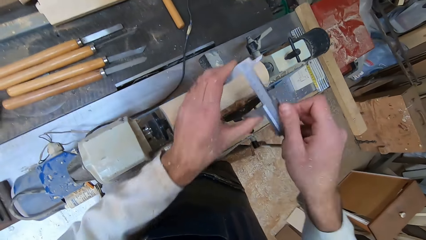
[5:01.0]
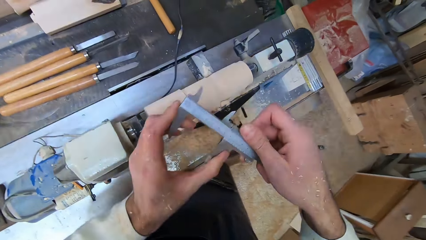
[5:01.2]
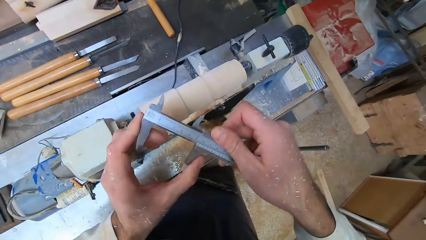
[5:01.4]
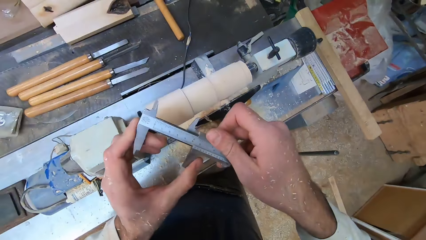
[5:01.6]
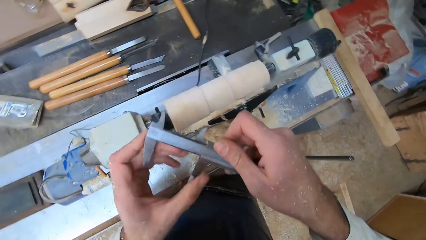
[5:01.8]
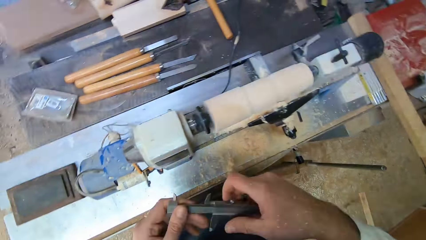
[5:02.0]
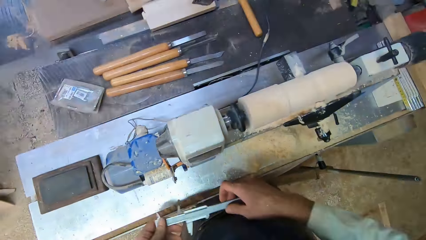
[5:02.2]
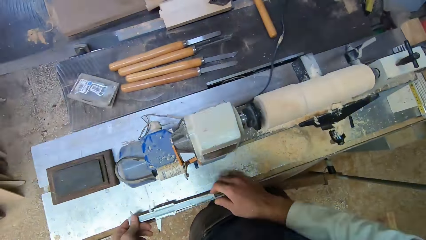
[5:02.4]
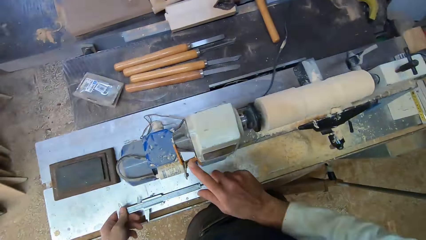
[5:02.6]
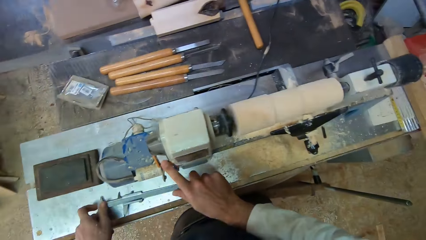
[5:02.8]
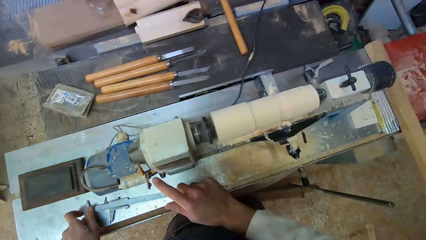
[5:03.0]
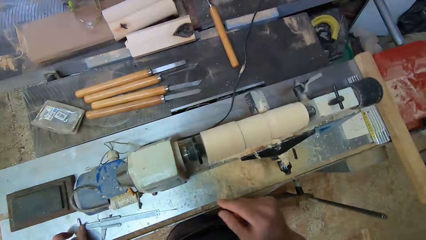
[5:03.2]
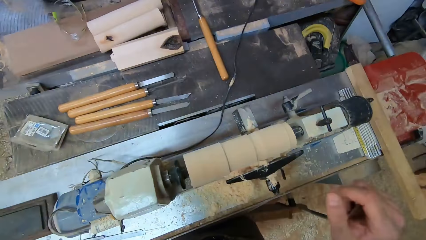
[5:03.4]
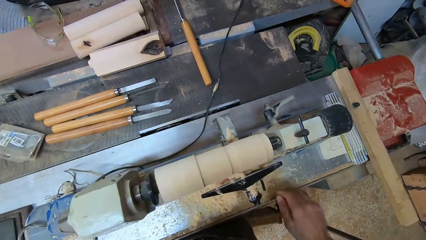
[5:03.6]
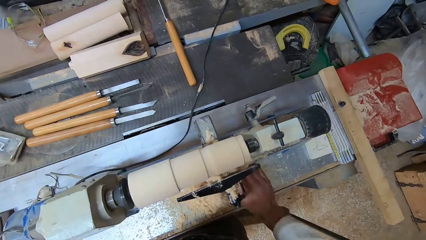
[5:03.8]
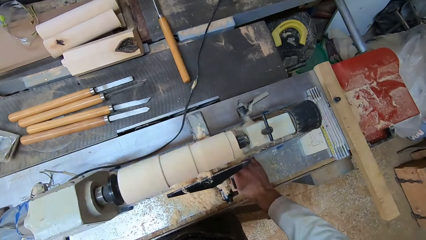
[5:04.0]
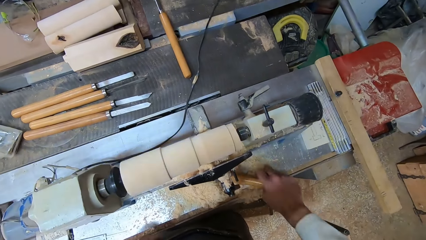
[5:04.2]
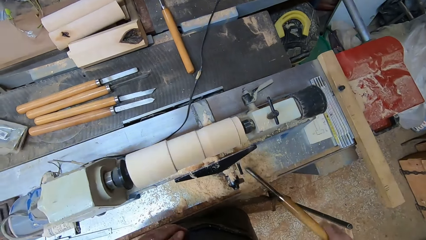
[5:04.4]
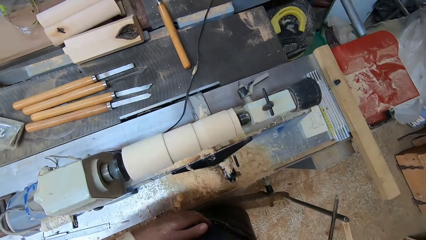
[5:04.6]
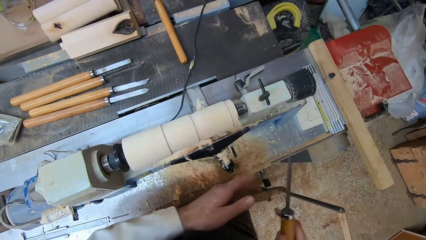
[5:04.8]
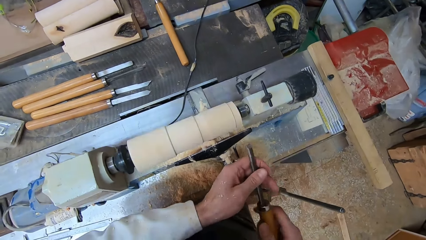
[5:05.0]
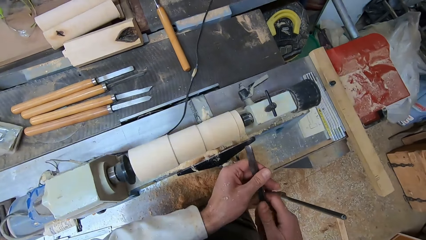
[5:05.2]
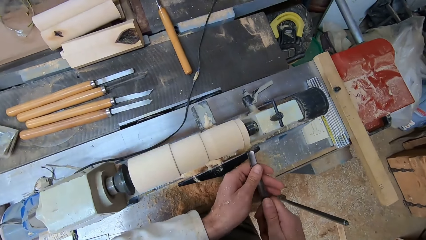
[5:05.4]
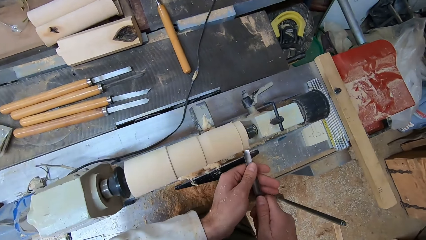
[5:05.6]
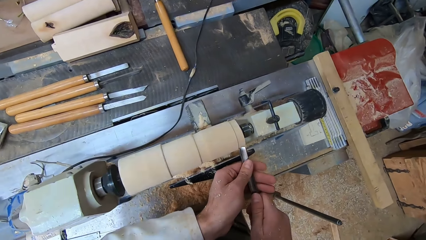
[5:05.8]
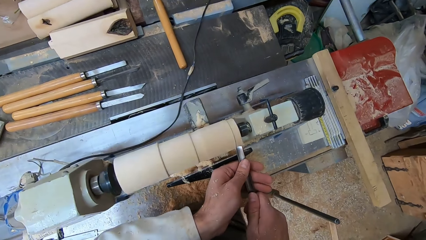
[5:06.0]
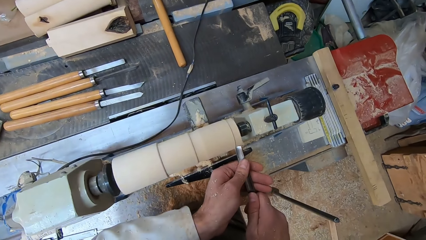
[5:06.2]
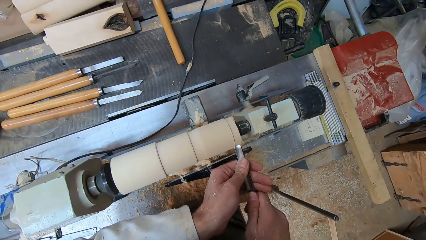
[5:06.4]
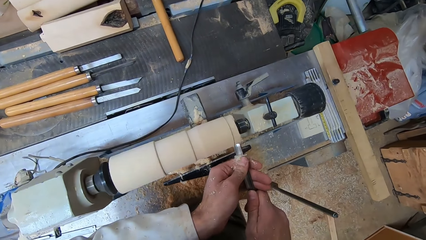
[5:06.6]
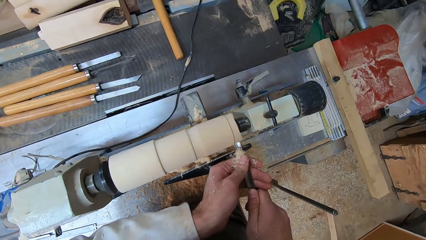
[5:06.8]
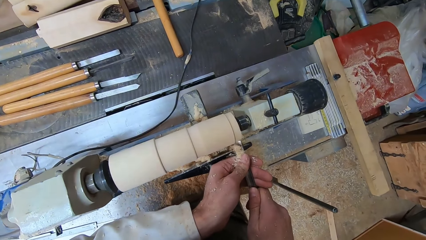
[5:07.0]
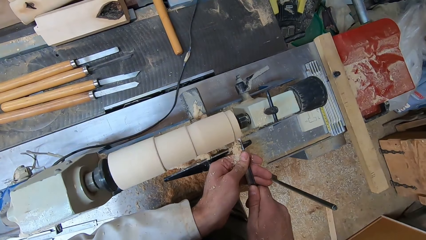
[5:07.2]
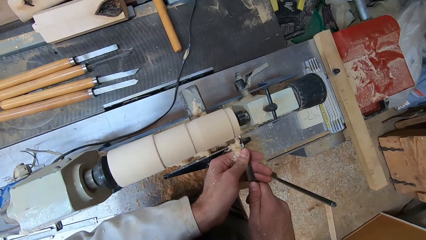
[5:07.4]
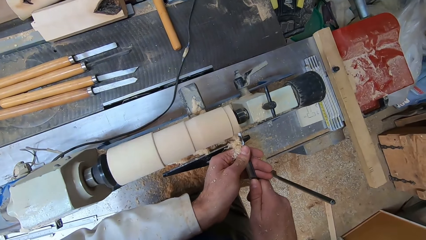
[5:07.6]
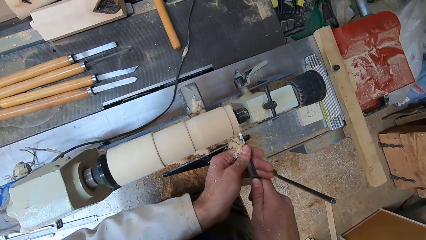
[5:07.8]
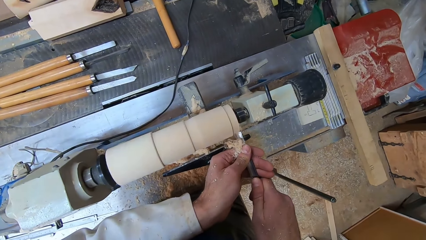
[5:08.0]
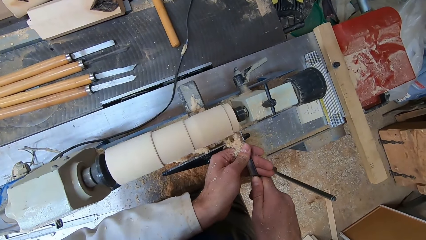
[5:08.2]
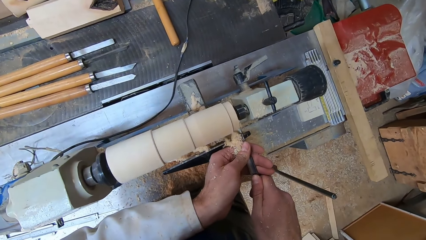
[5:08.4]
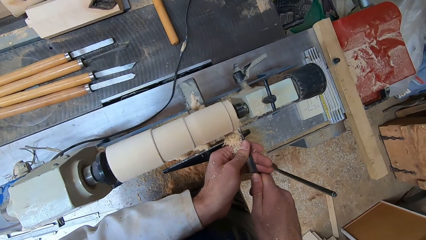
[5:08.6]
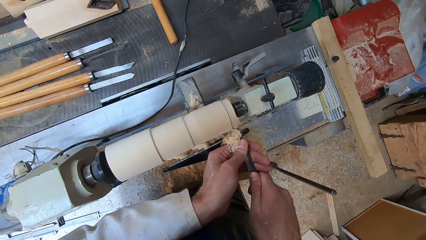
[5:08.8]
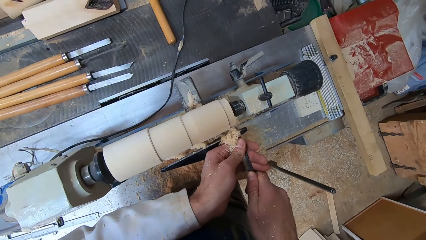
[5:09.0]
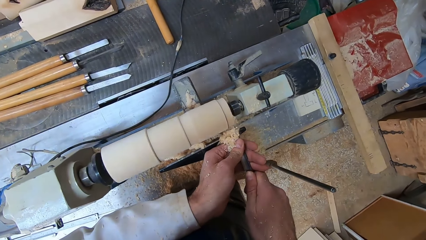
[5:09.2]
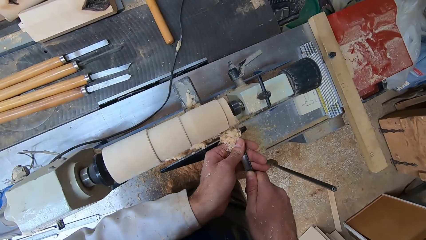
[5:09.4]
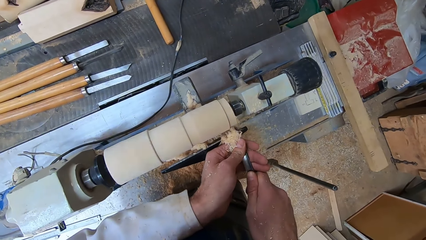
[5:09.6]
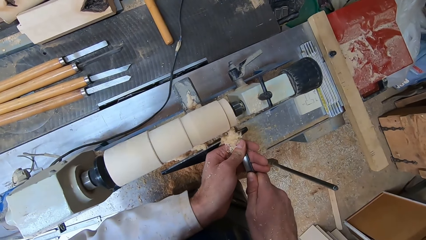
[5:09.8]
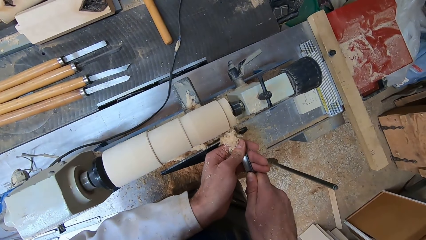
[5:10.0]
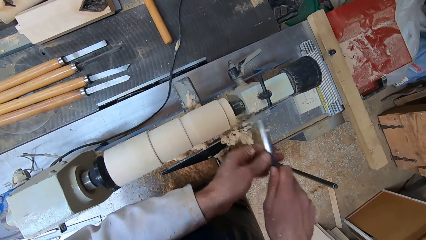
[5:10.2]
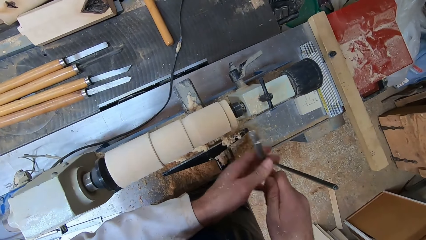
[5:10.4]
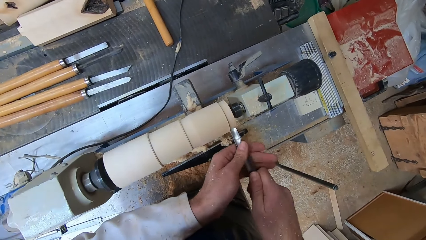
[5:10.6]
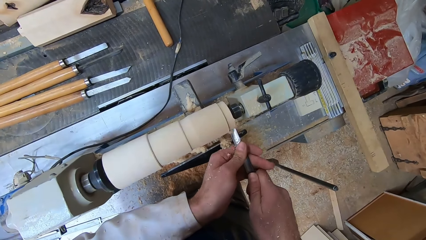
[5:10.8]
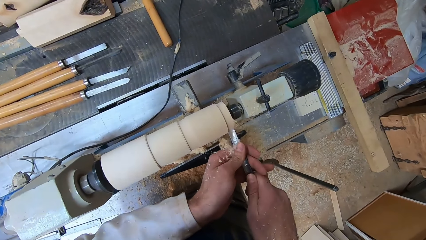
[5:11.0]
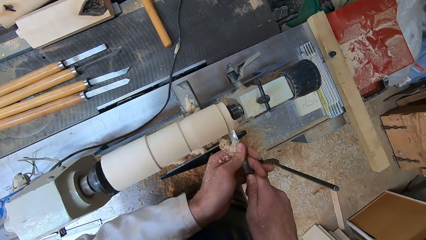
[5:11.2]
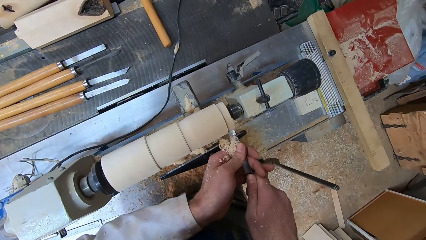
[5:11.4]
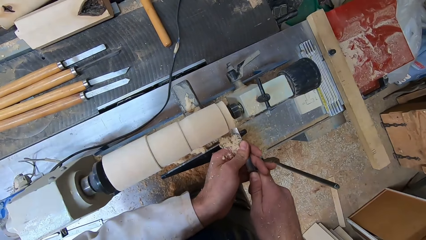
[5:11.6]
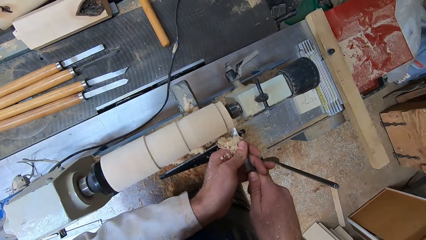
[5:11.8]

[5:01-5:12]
The camera wearer looks at the measurement on the caliper. He drops the caliper onto the round wood making machine with his left hand. He switches on the round wood making machine with his right hand. He picks the gouge from the round wood making machine with his right hand. He holds the gouge with both hands. He shaves the round wood in the round wood making machine with the gouge in both hands.

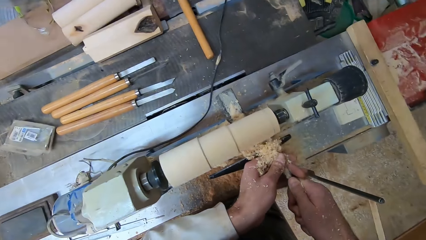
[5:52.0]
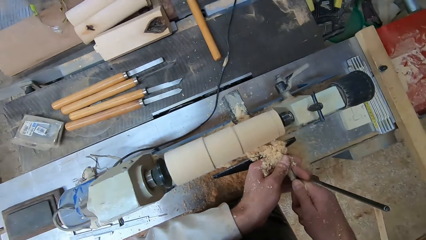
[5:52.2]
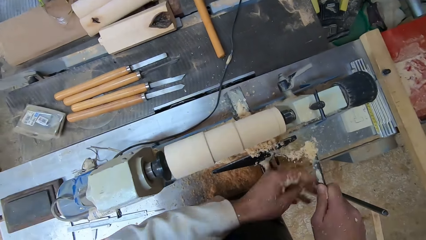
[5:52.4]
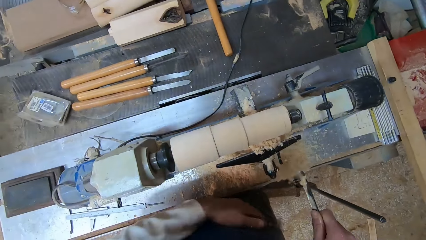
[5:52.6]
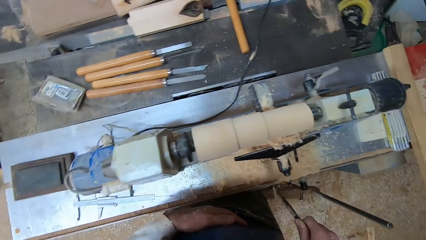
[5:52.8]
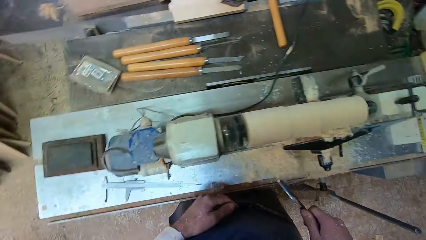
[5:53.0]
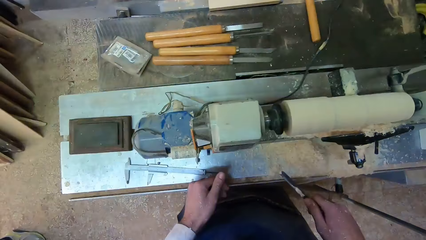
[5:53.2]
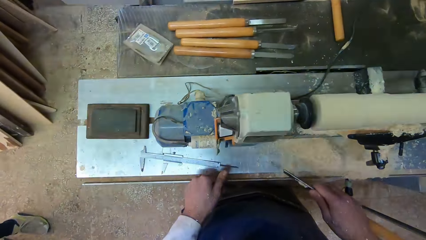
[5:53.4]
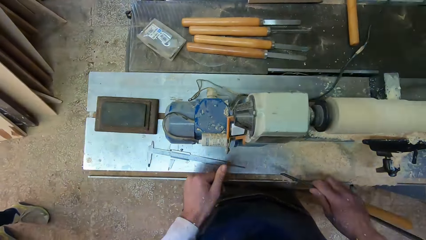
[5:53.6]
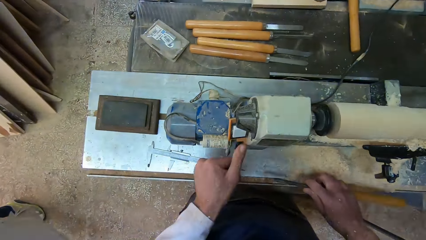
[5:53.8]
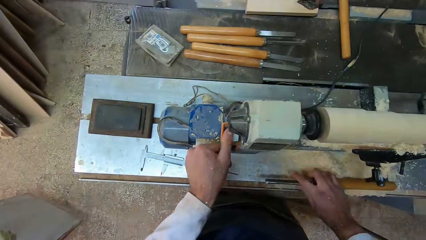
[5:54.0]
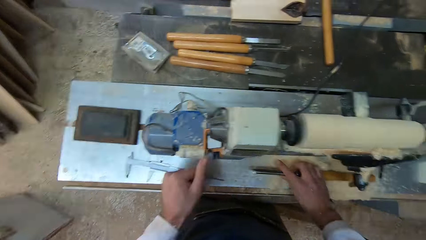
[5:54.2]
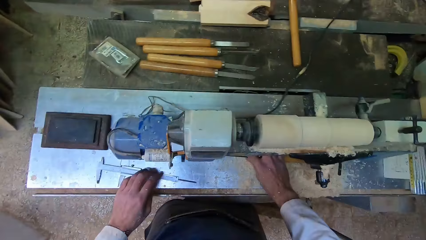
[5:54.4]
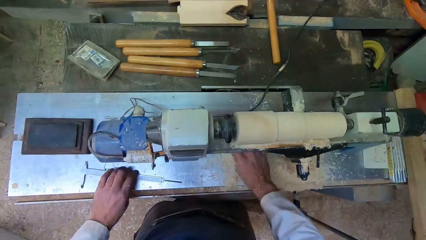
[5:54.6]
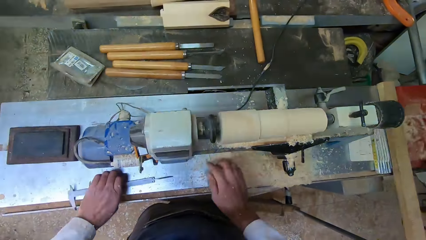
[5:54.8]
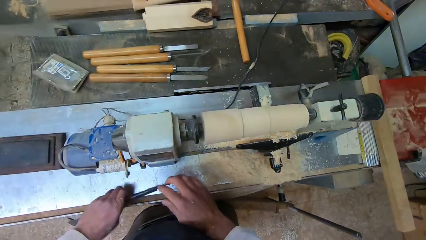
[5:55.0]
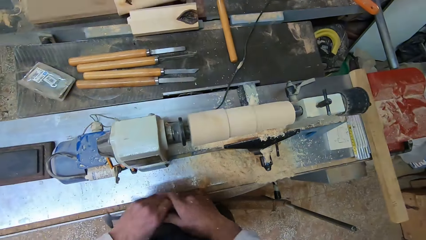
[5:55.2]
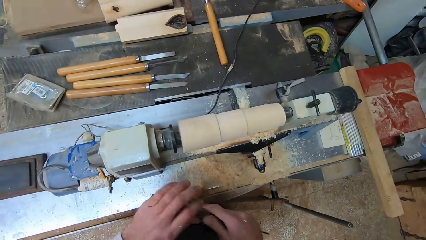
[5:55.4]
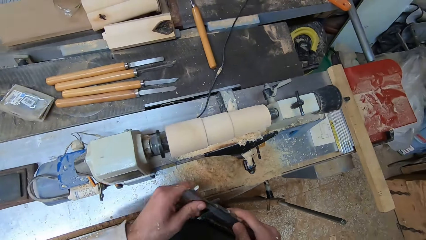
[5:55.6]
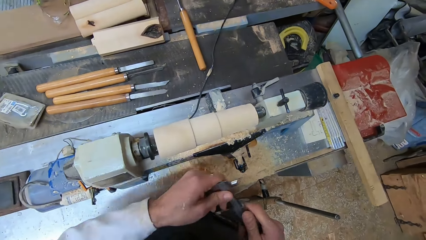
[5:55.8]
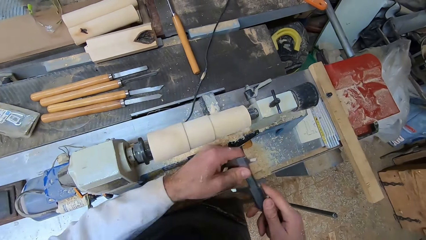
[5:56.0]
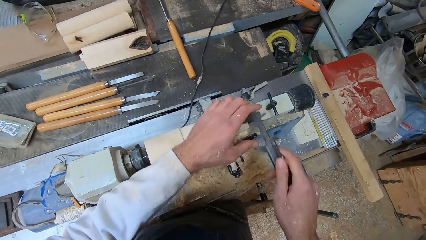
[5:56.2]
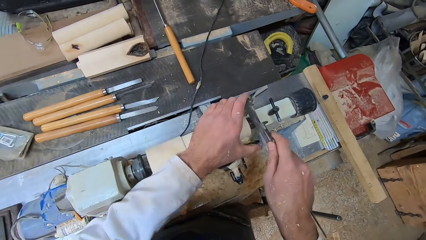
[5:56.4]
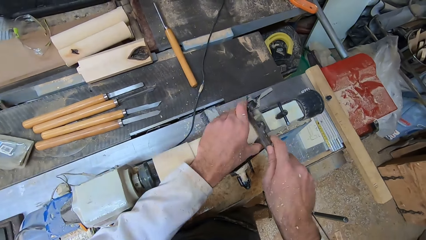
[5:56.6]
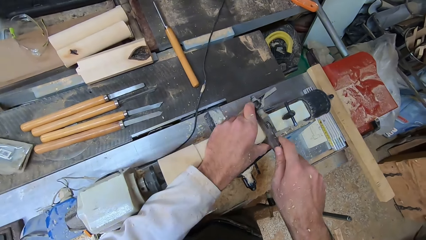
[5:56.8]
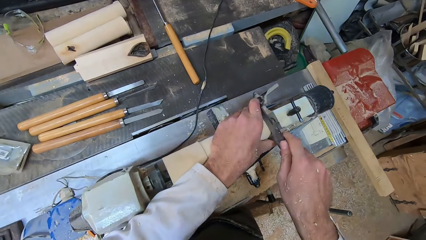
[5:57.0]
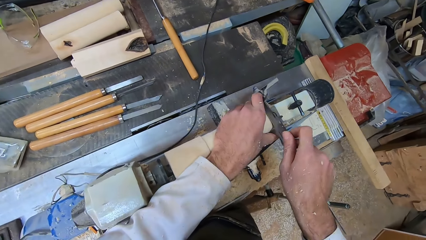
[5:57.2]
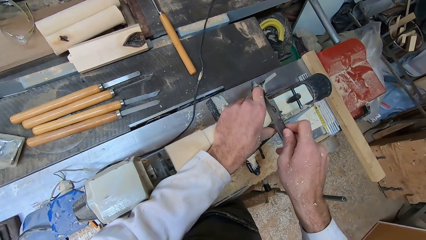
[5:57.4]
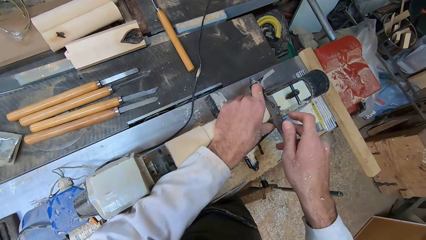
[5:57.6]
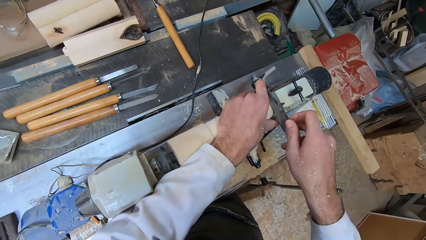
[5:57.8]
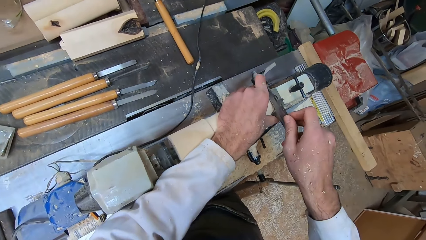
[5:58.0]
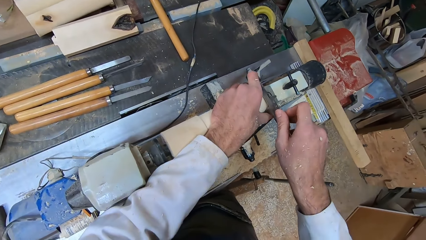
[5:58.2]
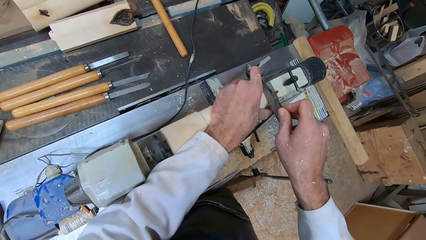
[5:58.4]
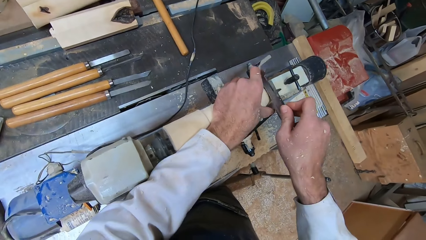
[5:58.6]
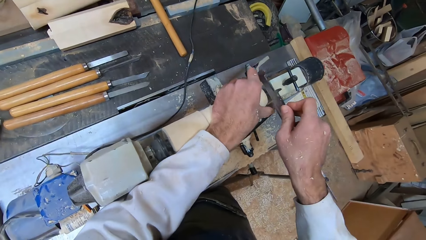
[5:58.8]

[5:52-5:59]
The camera wearer switches off the round wood making machine with his left hand. He holds the gouge in his right hand. He places the gouge in his right hand onto the round wood making machine. He picks the caliper from the round wood making machine with his left hand. He holds the caliper with both hands. He measures the round wood with the caliper in both hands.
